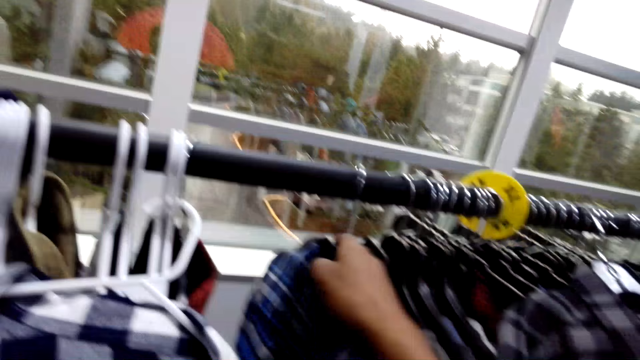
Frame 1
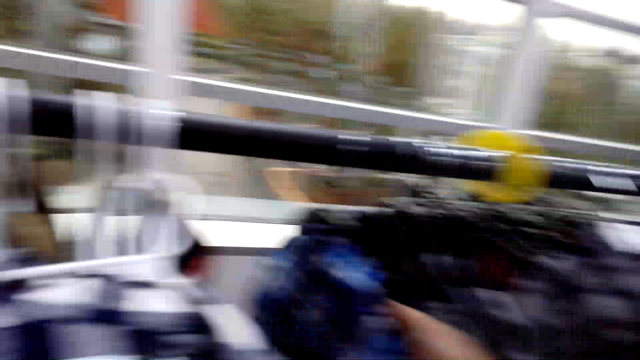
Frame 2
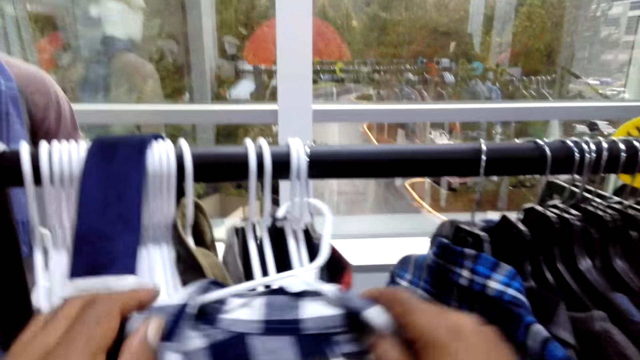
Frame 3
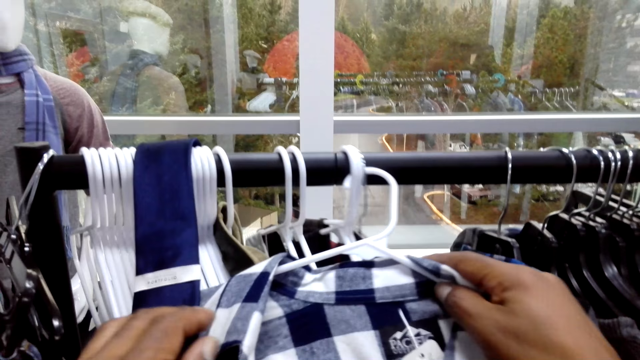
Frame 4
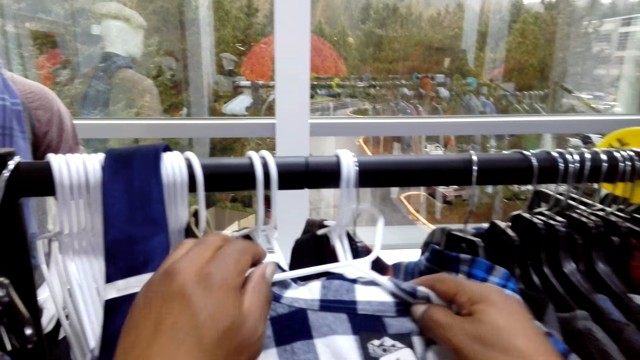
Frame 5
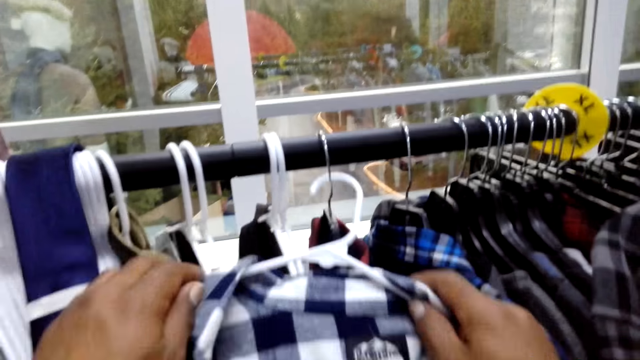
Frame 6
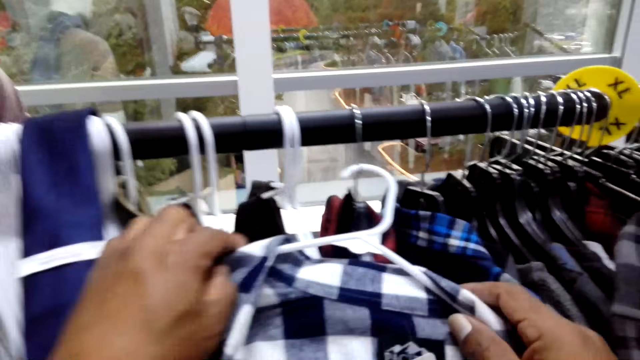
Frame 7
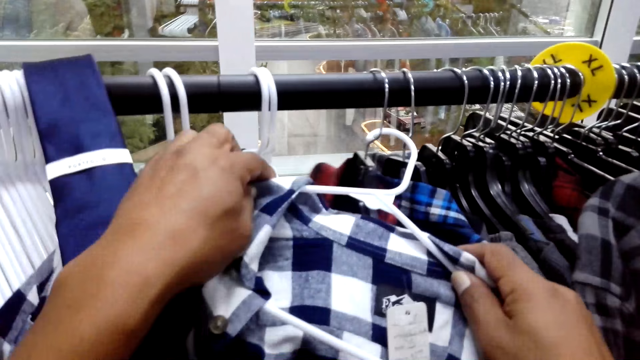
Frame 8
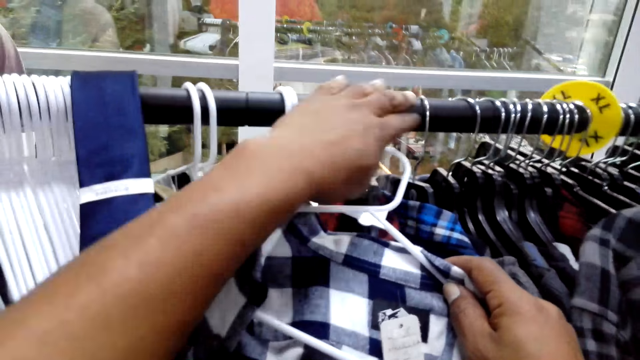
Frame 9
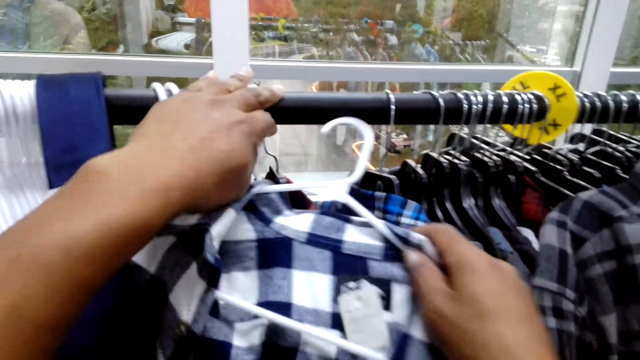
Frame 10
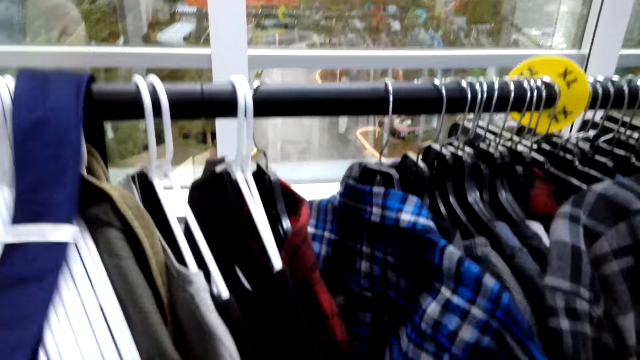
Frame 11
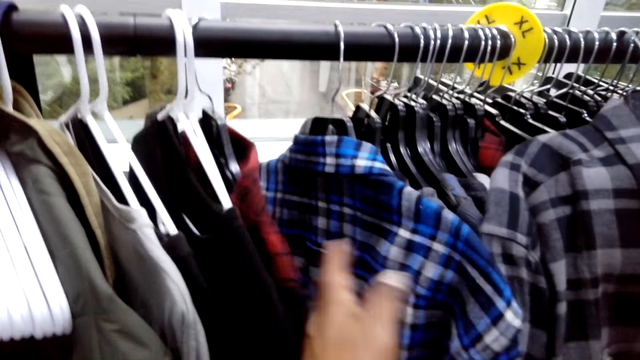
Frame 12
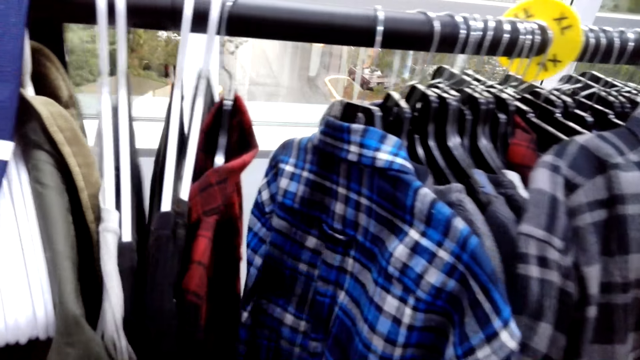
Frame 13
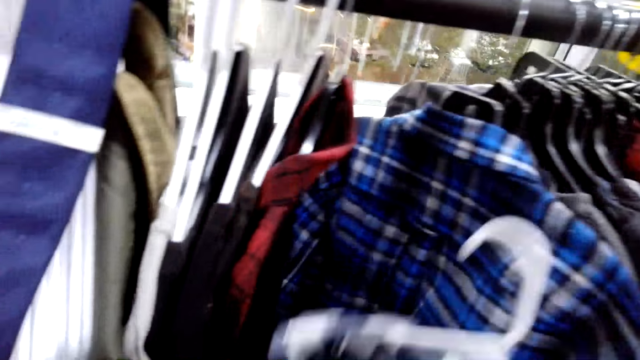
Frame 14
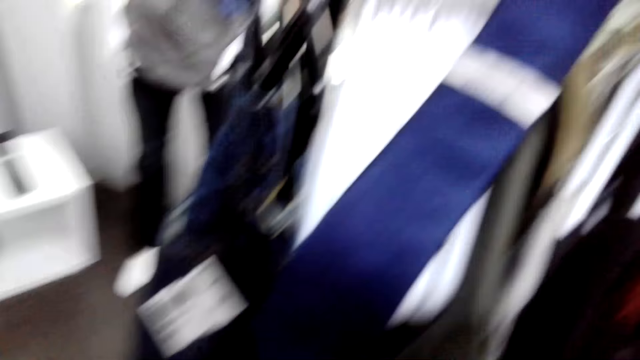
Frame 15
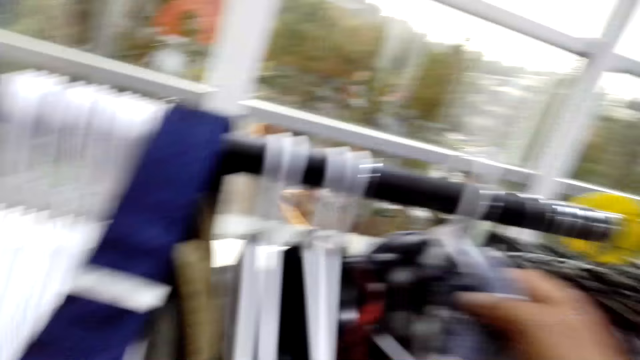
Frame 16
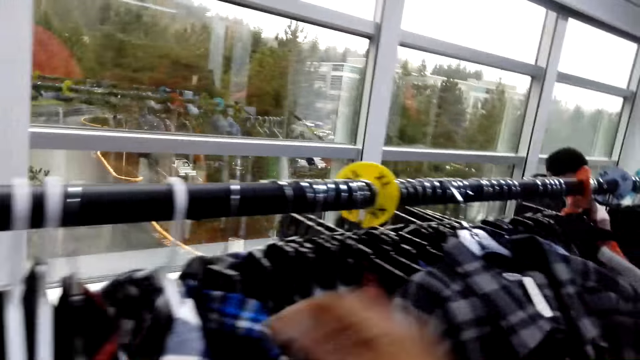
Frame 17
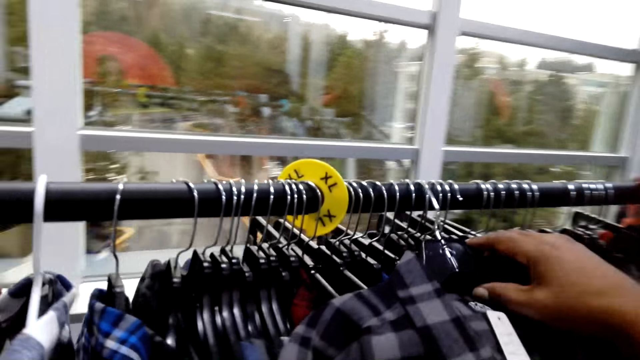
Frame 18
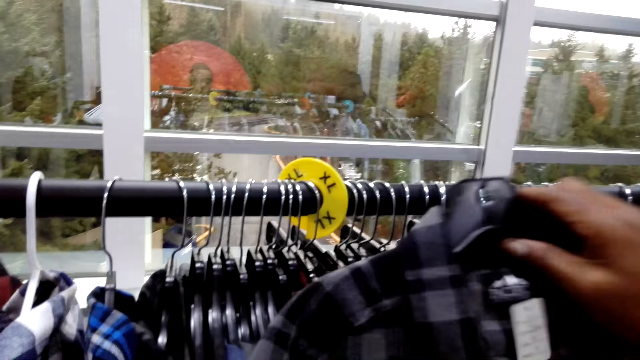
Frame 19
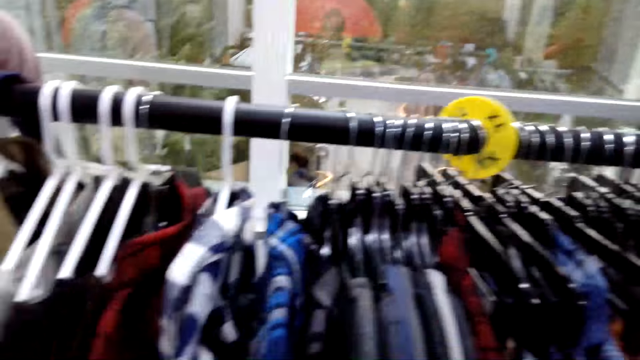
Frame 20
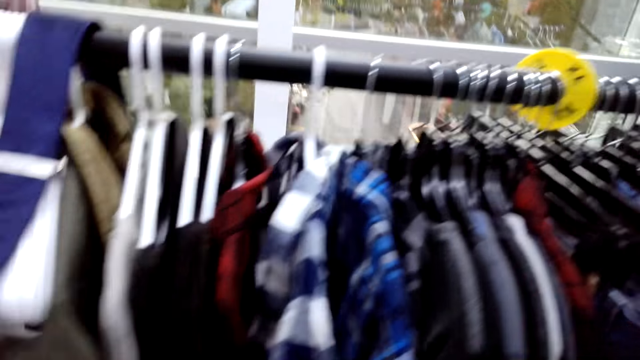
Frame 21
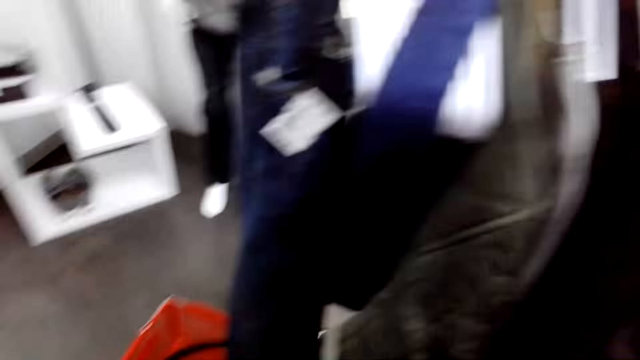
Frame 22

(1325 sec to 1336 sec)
The camera wearer touches the clothes. They hang a shirt on the rod. They take the shirt.

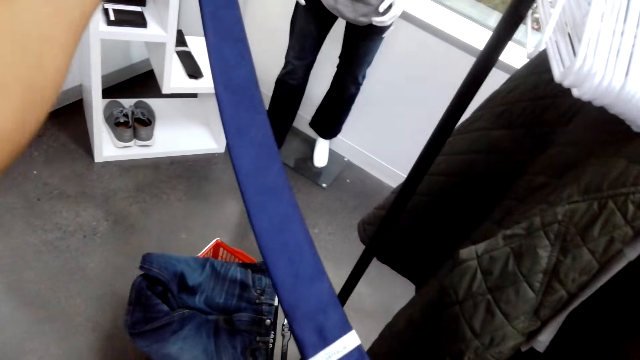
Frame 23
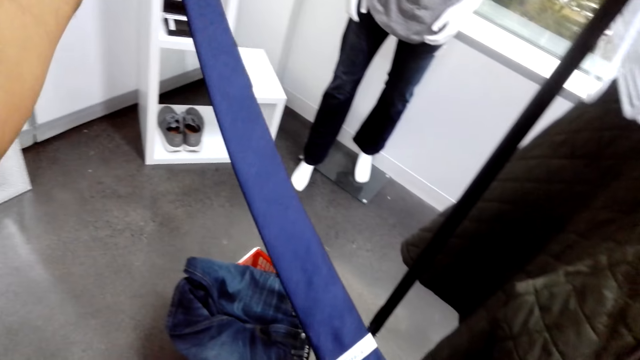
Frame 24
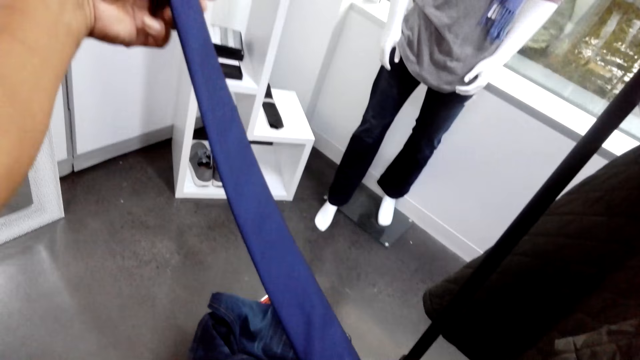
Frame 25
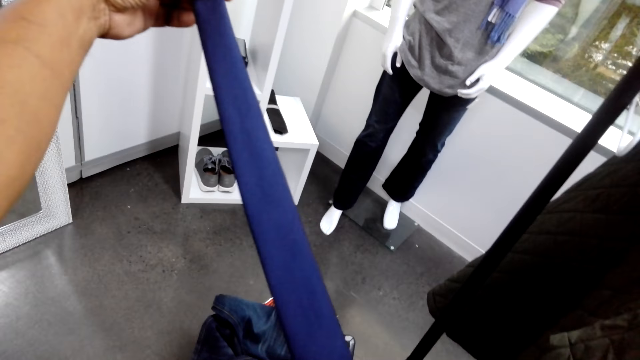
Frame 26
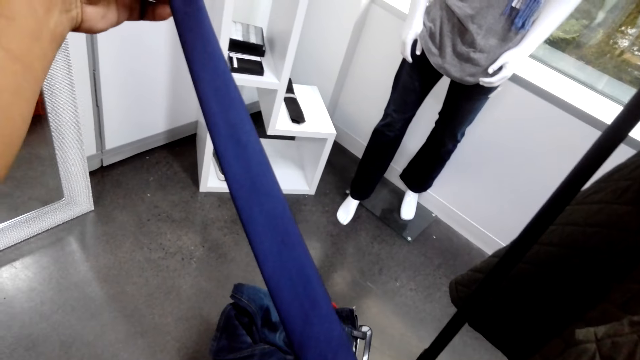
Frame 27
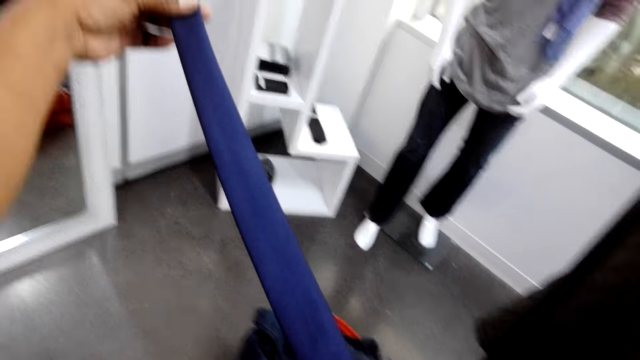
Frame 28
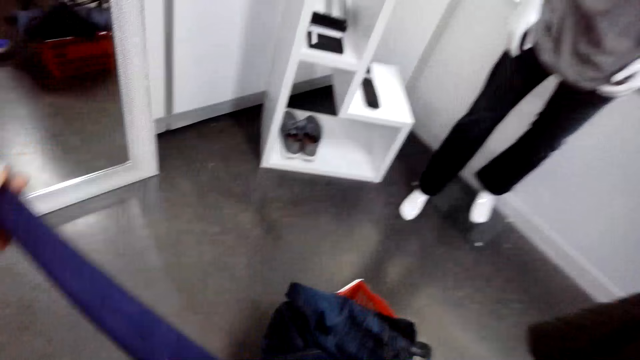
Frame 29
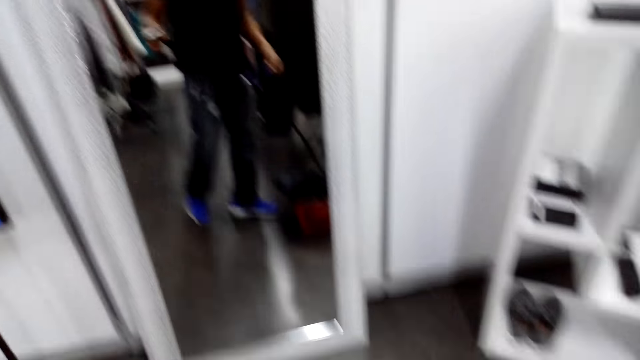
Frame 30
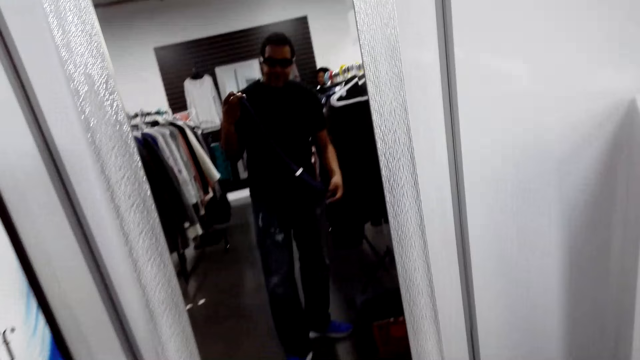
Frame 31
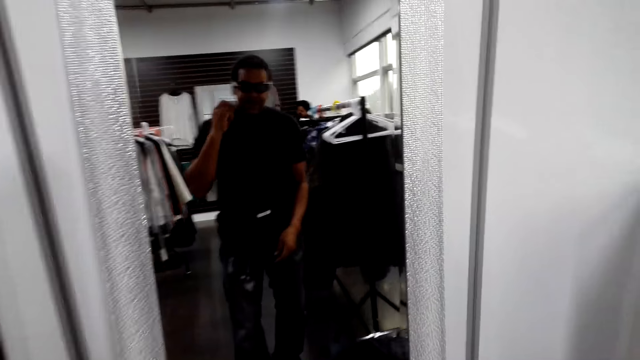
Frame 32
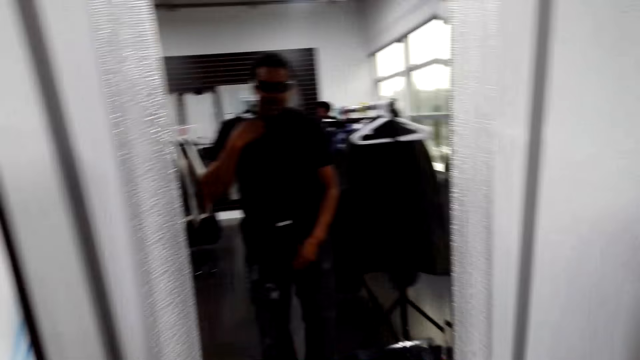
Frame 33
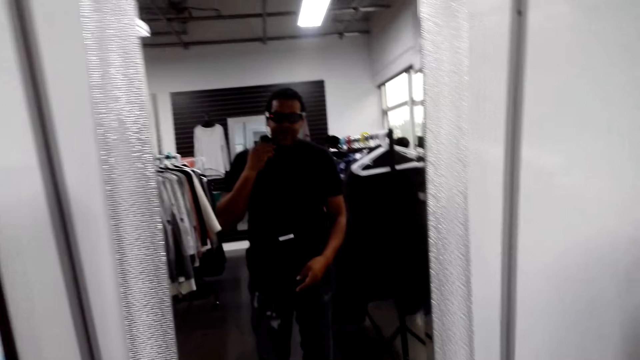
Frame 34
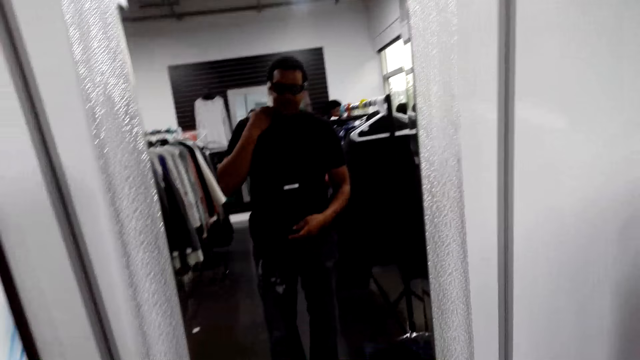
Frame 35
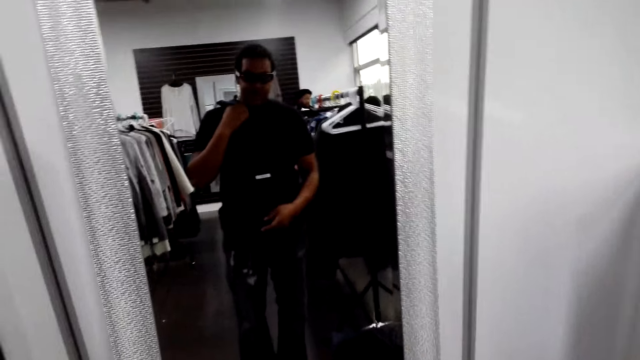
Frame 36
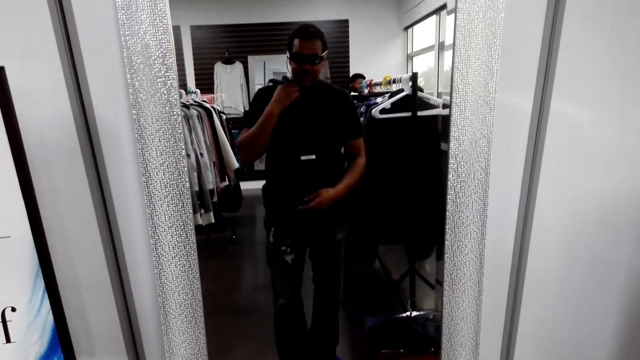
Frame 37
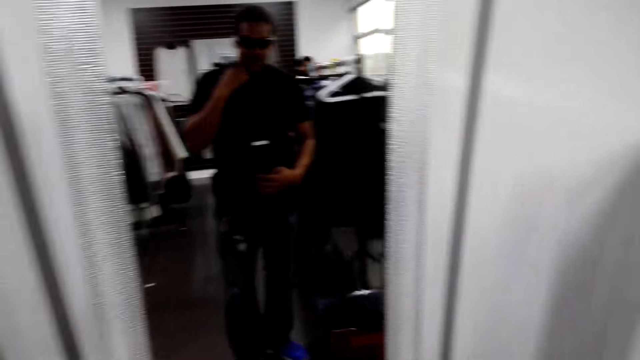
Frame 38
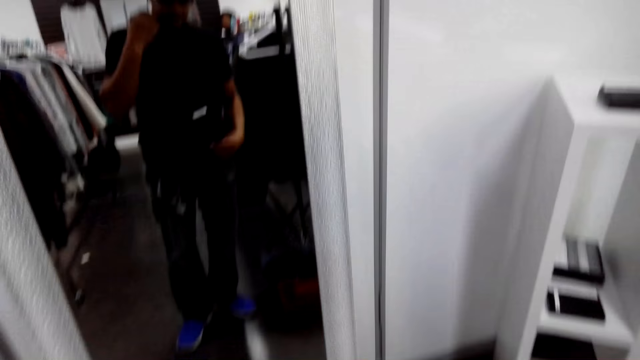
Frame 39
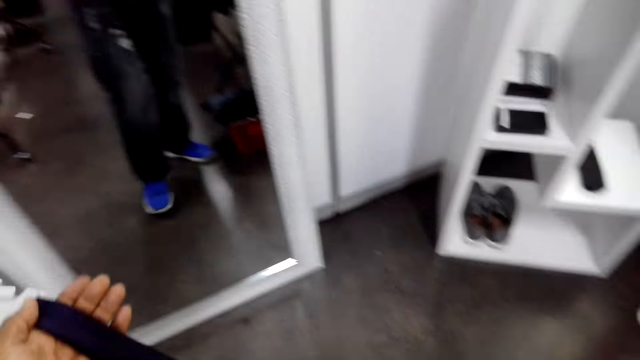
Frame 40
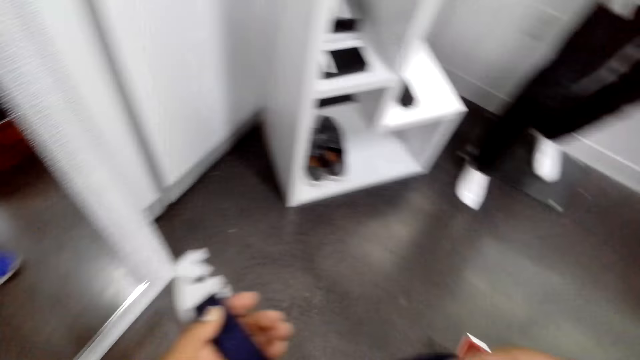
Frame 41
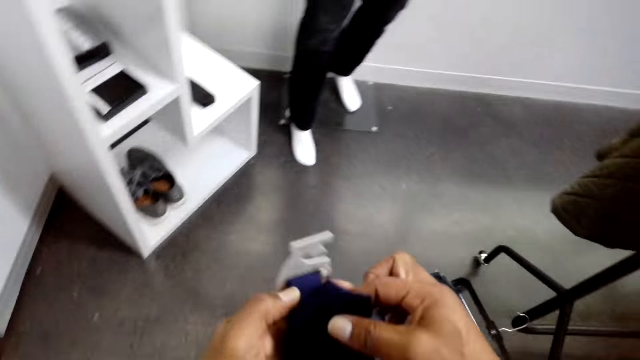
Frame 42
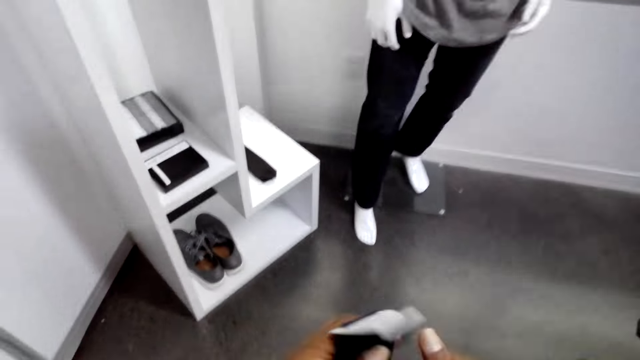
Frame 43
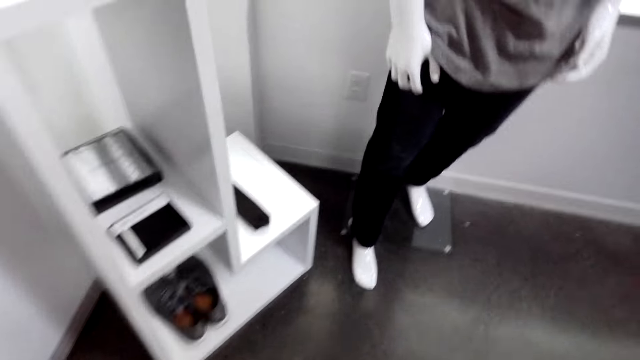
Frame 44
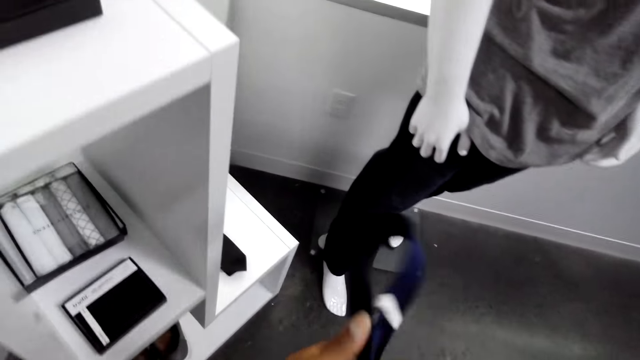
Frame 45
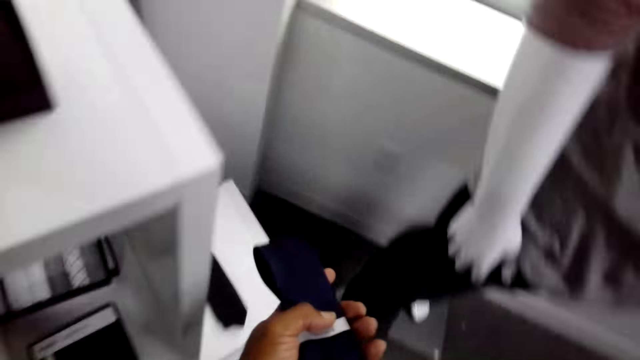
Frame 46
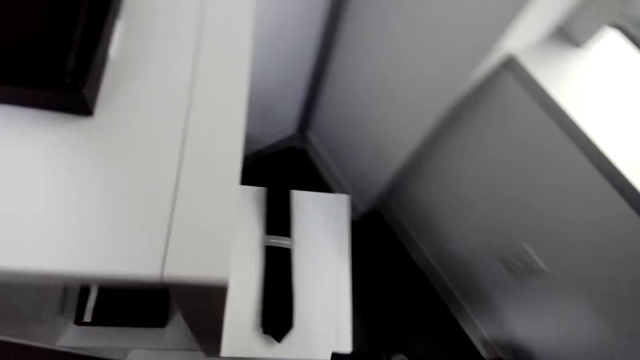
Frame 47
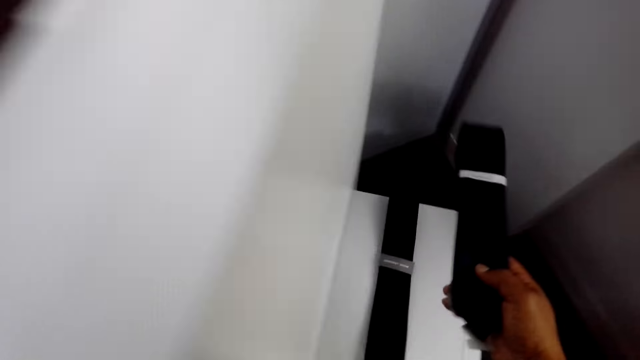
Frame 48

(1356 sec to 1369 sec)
The camera wearer holds the tie. They look in the mirror. They fold the tie.
